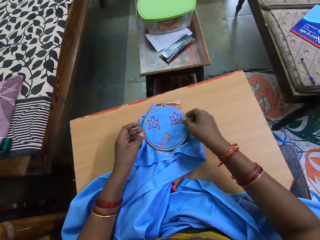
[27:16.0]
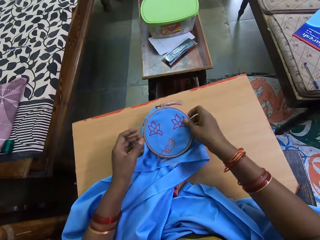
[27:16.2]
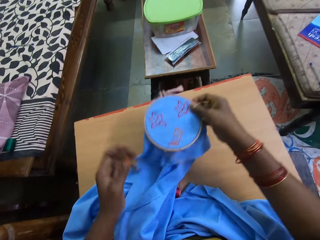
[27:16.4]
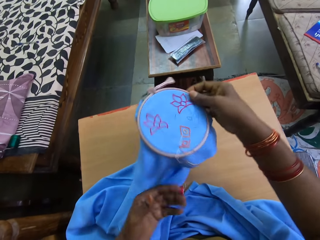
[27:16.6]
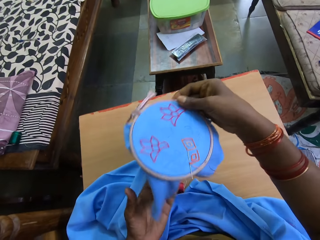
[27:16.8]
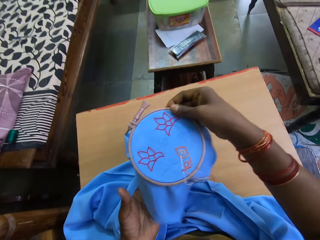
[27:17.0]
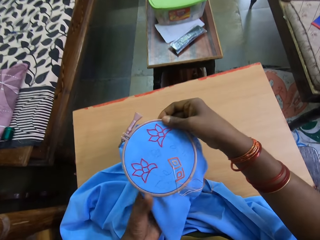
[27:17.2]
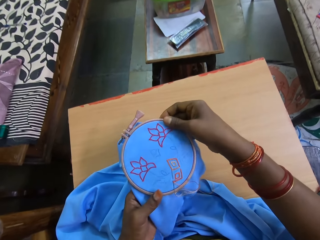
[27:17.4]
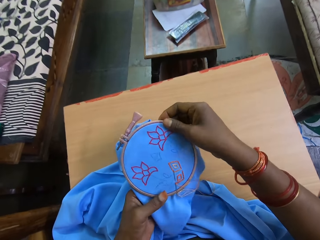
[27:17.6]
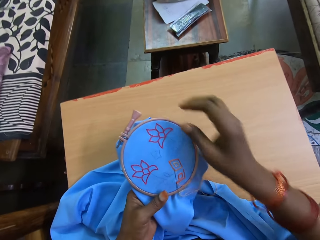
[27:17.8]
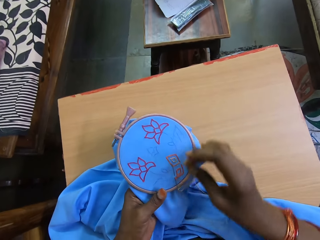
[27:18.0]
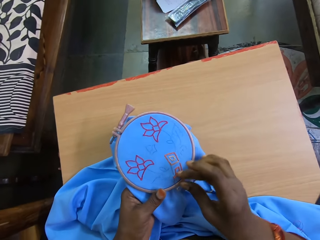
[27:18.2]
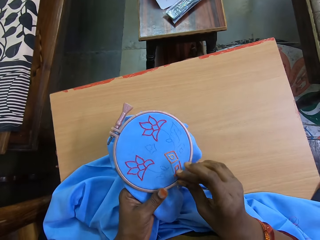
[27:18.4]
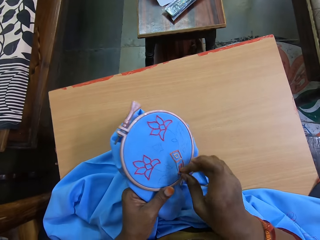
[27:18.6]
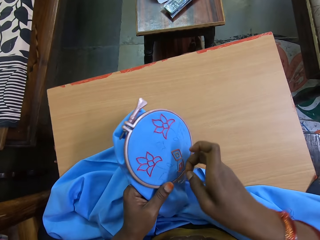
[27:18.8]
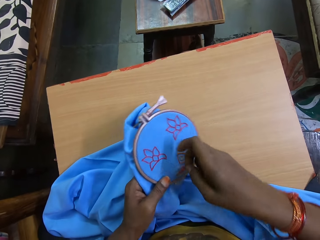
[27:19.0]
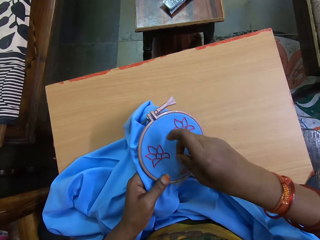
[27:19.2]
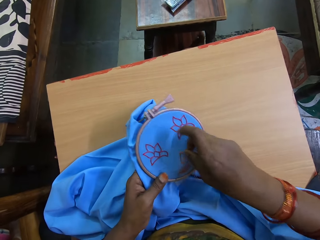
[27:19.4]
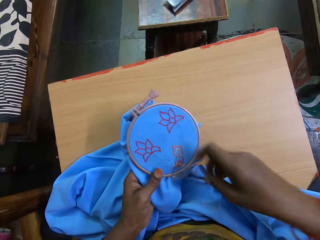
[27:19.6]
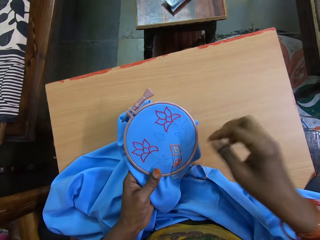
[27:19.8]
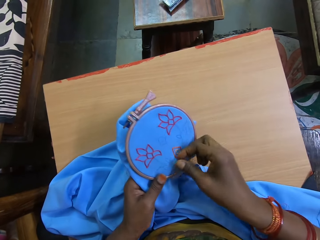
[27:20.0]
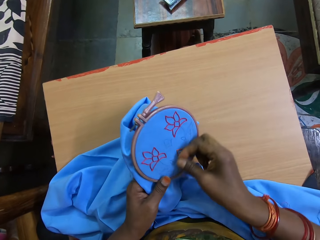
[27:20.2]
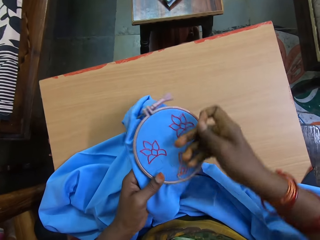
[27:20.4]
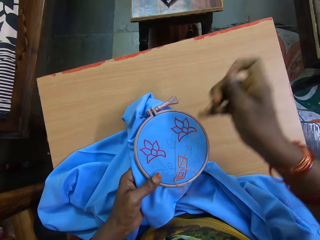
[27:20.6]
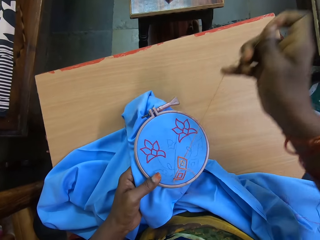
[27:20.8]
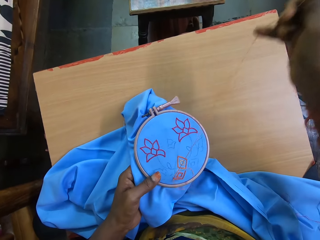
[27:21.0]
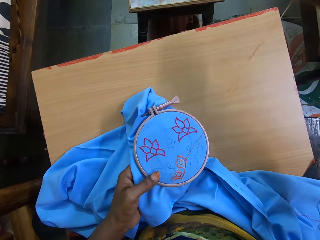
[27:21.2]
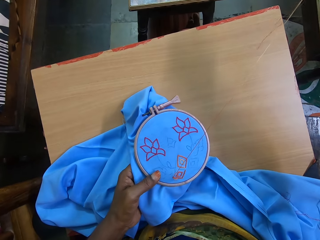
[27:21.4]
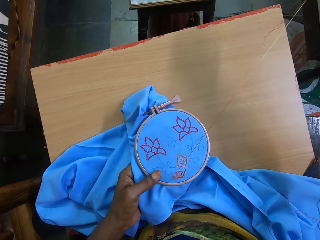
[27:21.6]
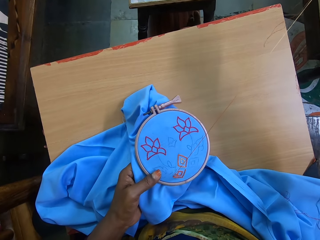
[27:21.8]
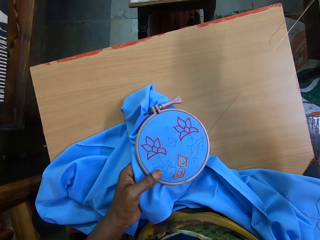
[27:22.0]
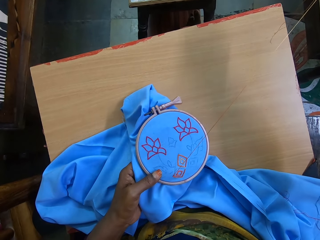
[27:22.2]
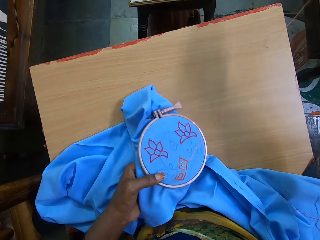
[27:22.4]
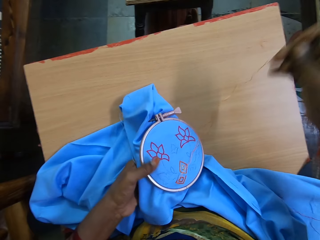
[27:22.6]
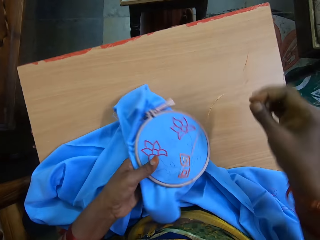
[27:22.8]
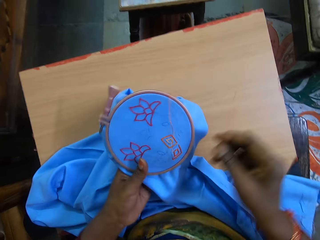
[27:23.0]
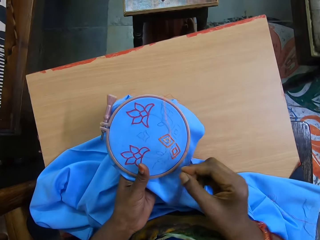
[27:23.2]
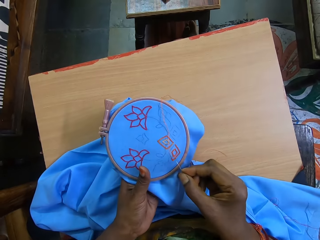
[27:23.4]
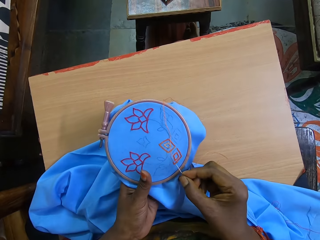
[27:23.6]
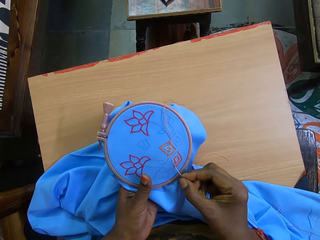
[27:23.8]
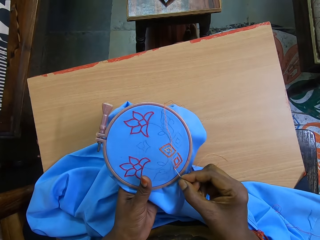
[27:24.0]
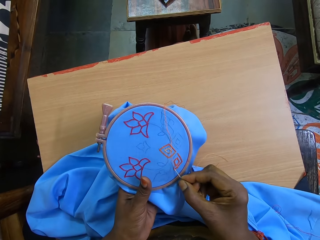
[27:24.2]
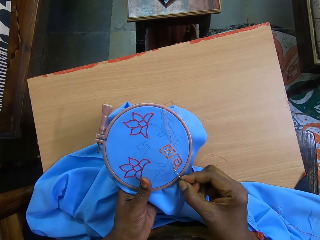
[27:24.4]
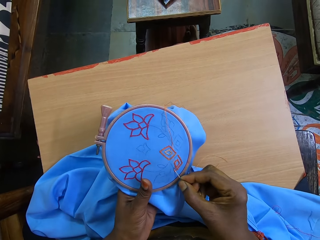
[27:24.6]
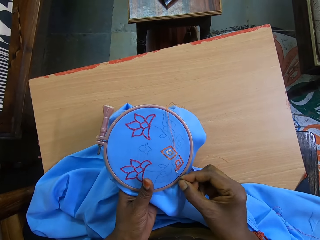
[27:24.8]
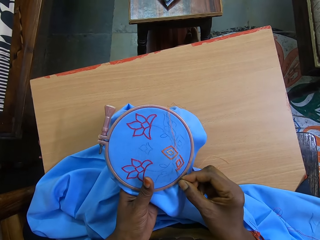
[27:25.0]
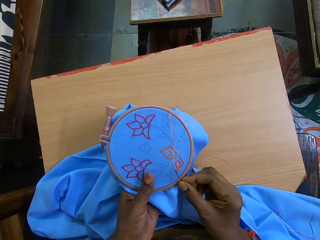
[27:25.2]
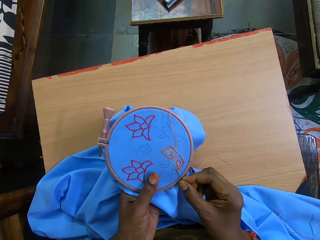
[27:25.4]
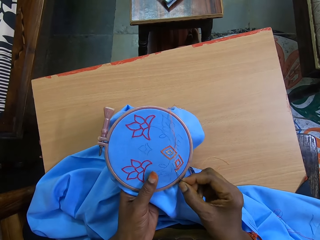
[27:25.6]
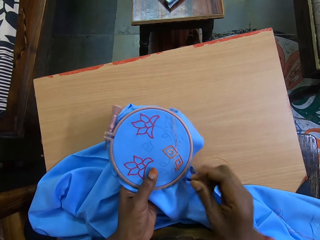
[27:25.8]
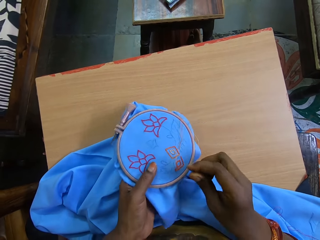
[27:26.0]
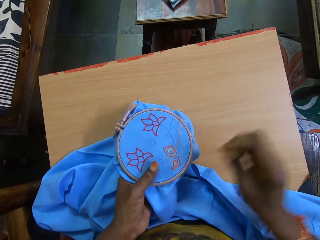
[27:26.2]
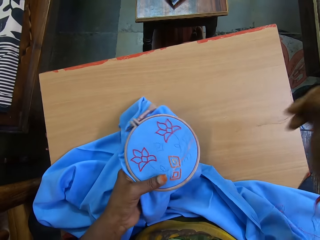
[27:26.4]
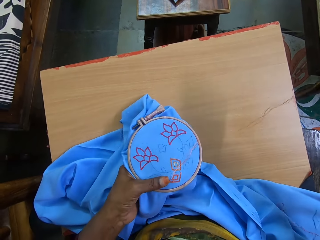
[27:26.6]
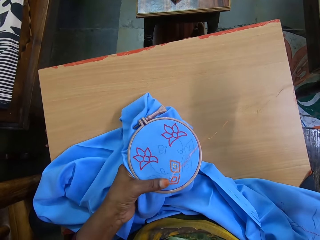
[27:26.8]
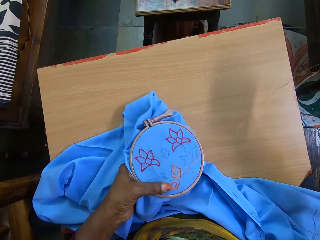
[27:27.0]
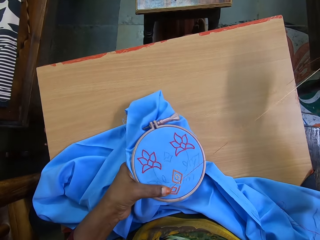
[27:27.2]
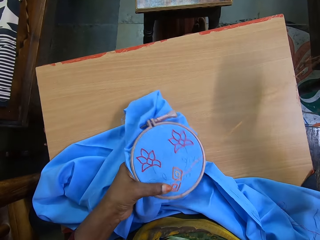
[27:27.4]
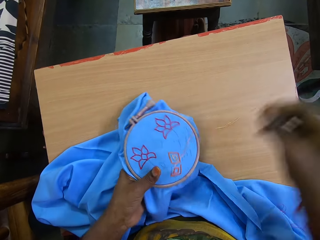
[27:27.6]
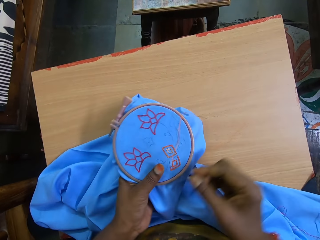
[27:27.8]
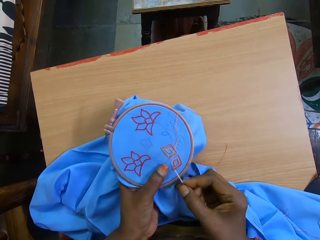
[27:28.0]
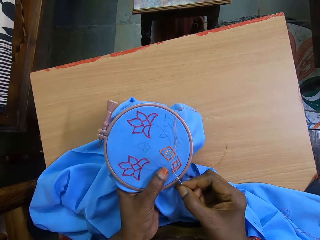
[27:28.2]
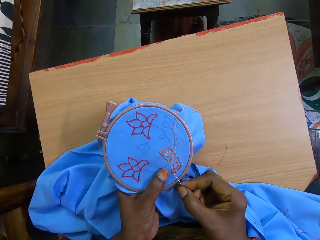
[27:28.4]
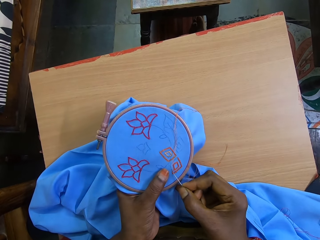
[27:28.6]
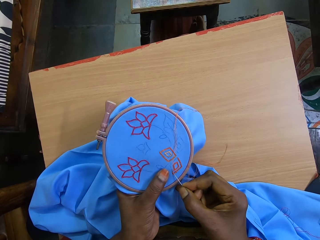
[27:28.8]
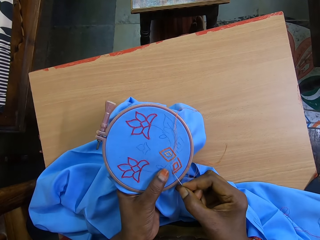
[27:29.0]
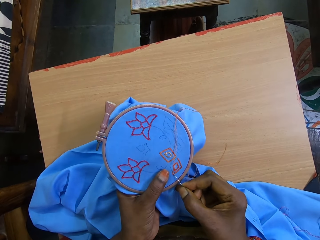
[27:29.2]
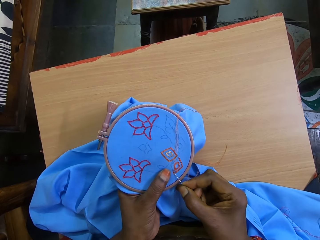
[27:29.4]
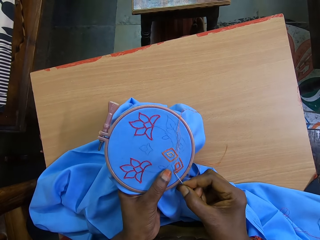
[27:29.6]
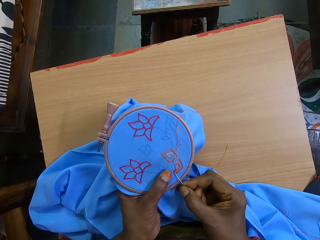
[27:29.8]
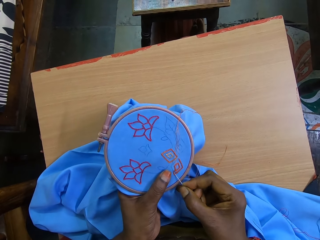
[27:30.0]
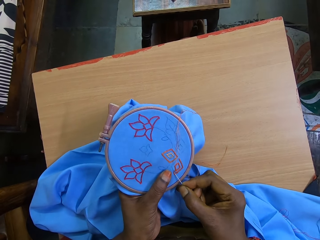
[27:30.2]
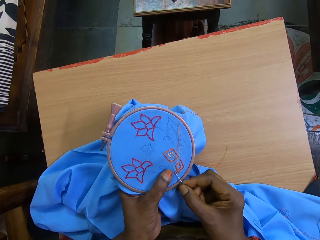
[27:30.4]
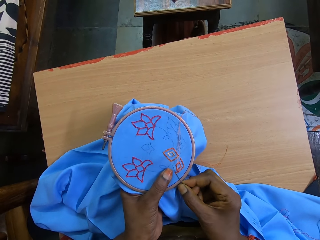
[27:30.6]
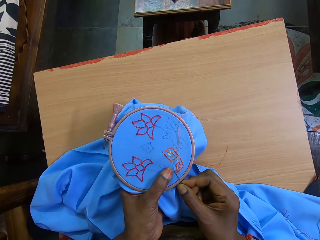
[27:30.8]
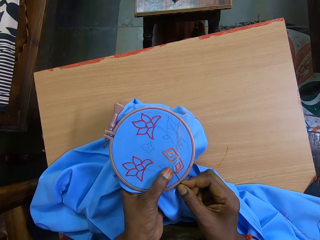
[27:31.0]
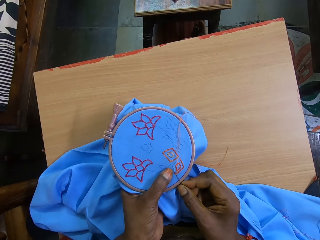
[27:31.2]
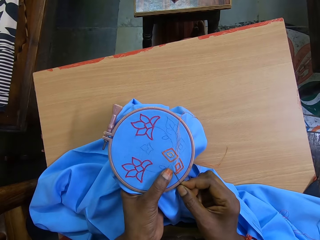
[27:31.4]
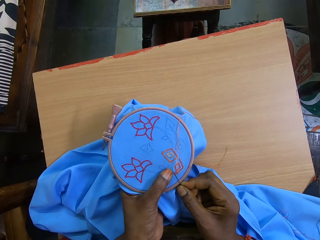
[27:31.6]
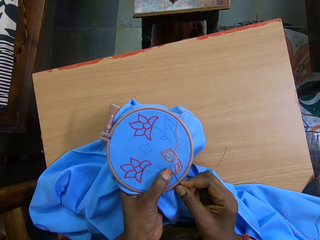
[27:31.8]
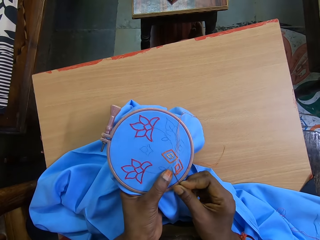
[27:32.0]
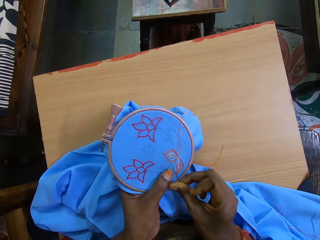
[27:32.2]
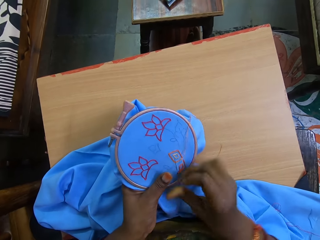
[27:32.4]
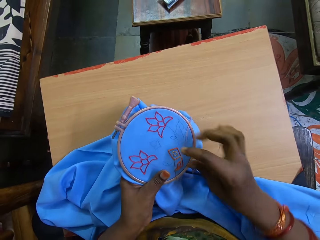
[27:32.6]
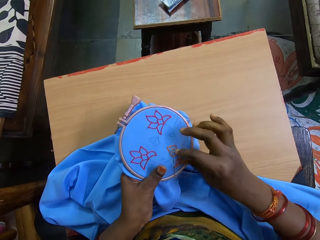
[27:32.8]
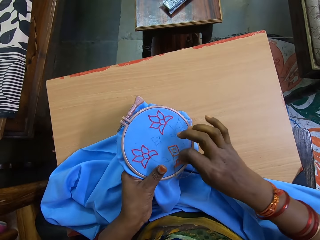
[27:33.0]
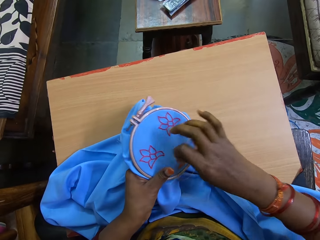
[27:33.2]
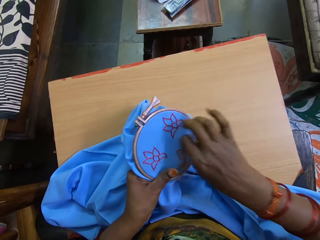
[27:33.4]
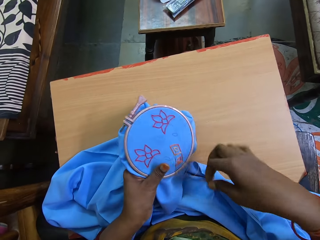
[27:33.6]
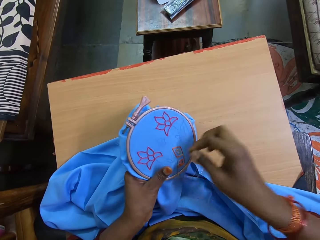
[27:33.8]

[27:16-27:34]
The camera wearer picks the embroidery hoop or cloth from the board with both hands. She holds the embroidery hoop with her left hand. She pulls a needle and thread on the fabric in the embroidery hoop with her right hand. She holds the needle. She sews a pattern into the cloth with the needle. She touches the fabric in the embroidery hoop in her left hand with the needle in her right hand. She straightens the thread on the fabric with her right hand. She embroiders a pattern on the fabric in the embroidery hoop in her left hand.

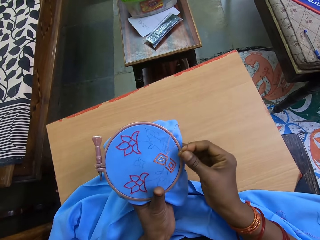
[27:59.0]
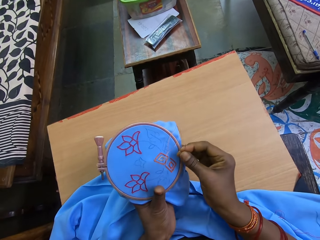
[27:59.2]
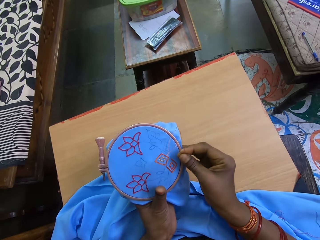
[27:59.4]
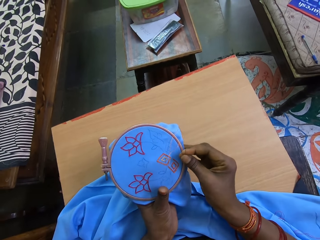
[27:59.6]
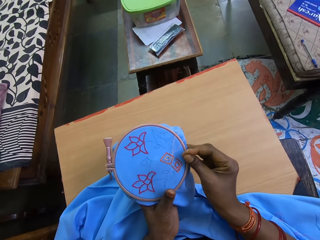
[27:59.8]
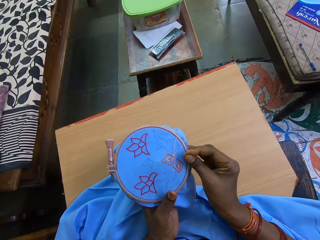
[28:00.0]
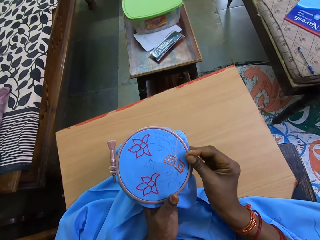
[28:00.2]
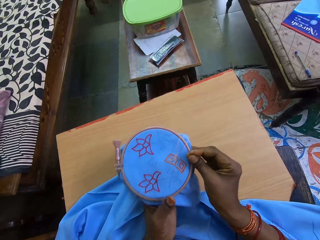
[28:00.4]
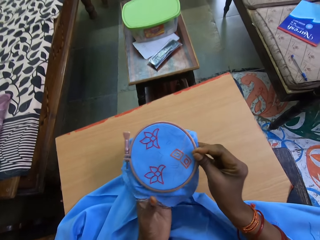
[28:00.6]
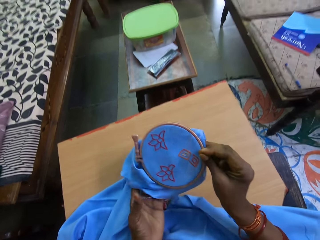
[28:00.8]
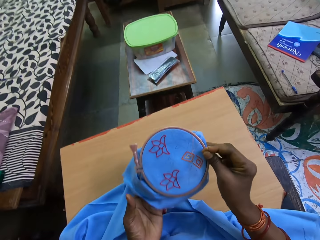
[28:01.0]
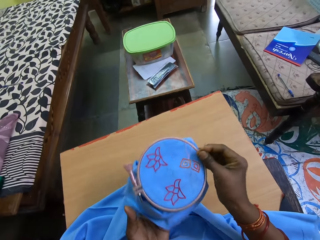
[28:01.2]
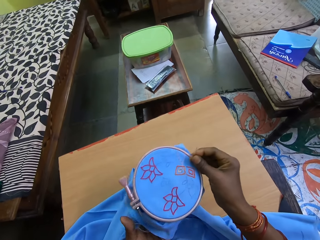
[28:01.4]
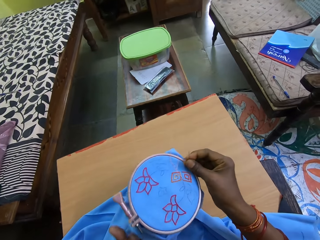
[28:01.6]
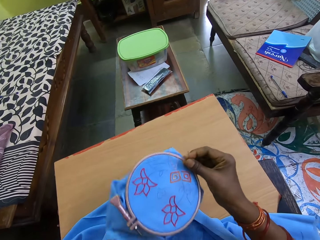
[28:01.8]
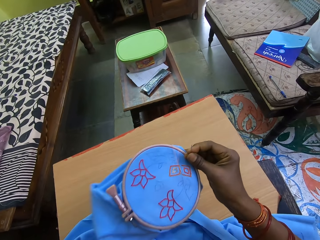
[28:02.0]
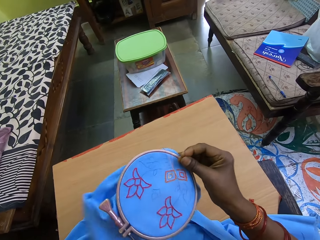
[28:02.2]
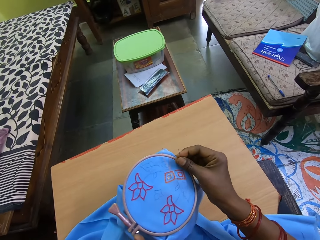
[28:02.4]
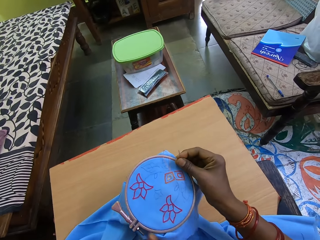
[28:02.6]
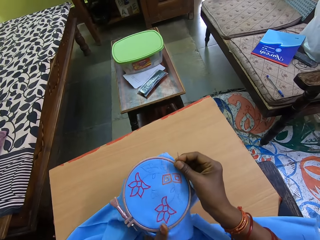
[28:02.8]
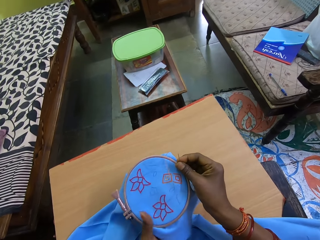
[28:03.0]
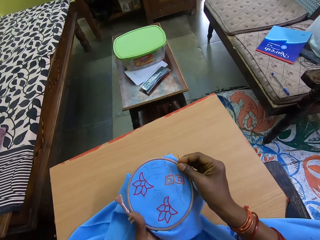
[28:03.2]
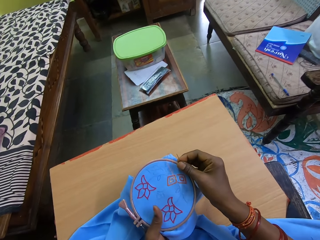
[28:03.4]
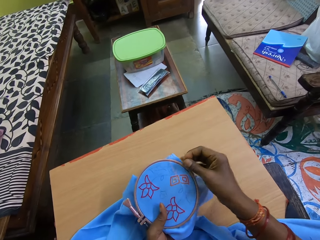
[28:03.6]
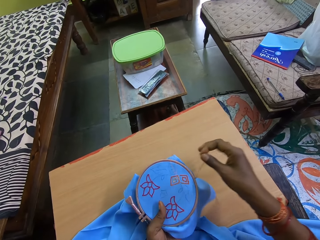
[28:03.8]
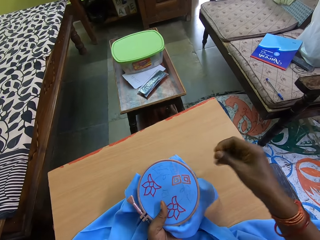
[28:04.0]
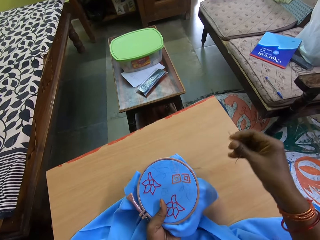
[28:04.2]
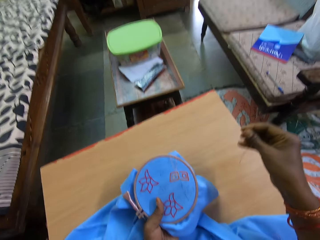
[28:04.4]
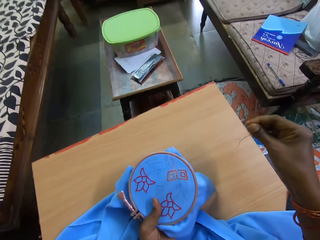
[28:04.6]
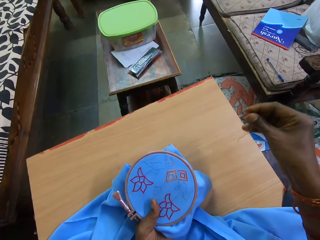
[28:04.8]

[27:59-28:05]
The camera wearer adjusts the embroidery hoop in her hands. She turns a cloth.
